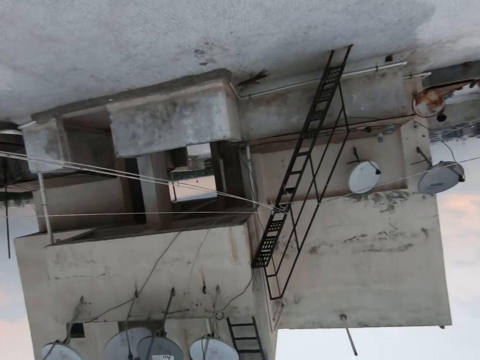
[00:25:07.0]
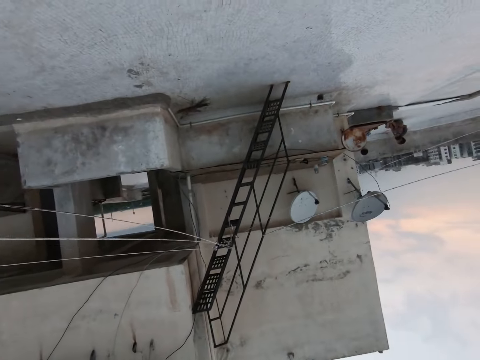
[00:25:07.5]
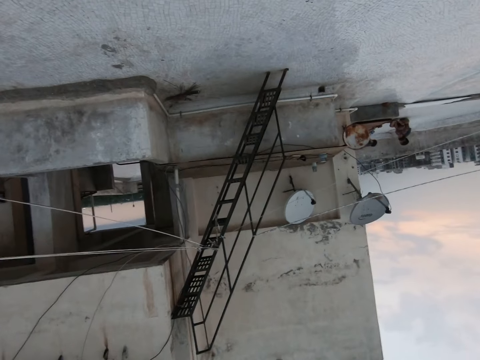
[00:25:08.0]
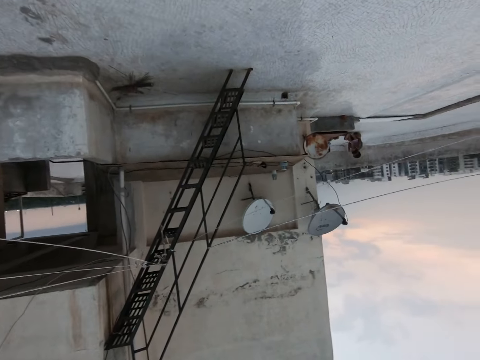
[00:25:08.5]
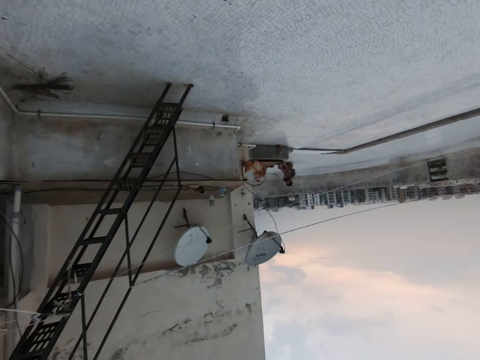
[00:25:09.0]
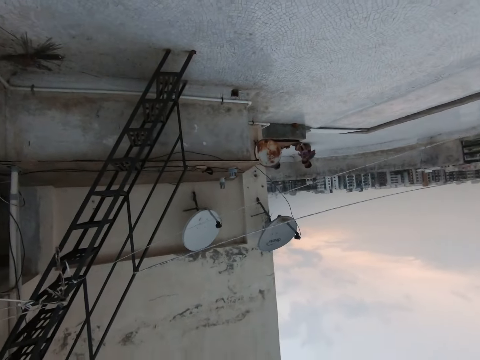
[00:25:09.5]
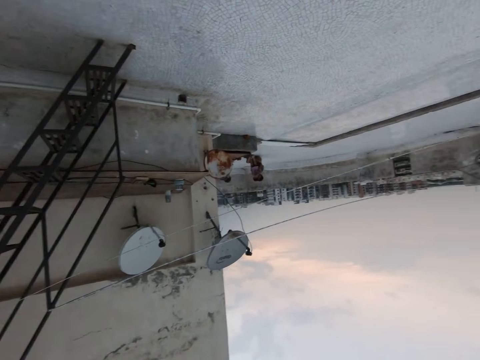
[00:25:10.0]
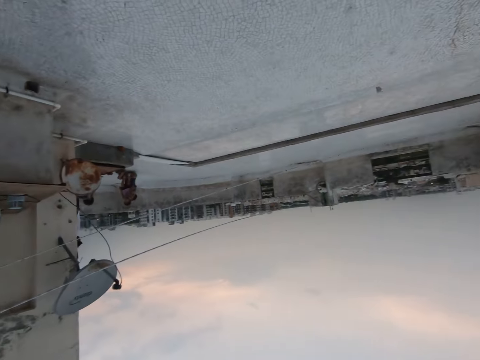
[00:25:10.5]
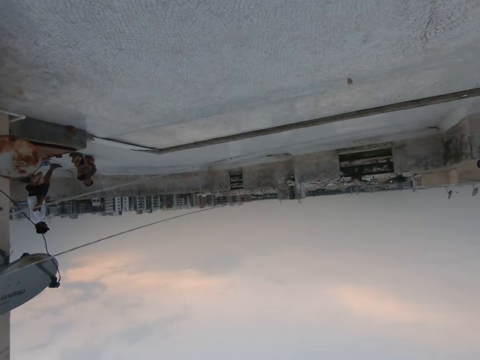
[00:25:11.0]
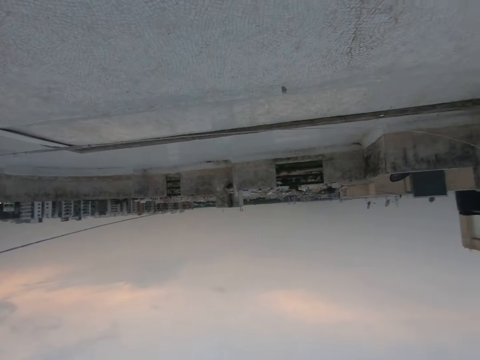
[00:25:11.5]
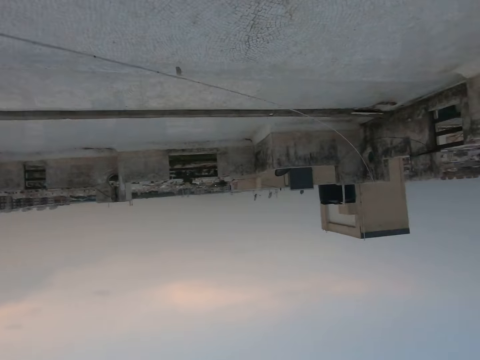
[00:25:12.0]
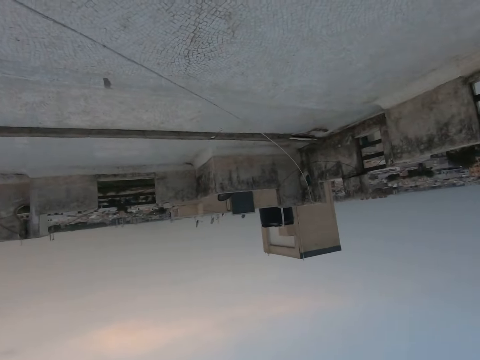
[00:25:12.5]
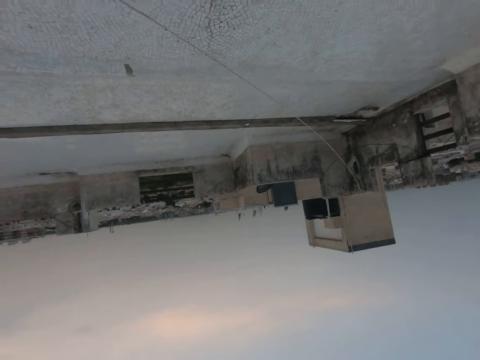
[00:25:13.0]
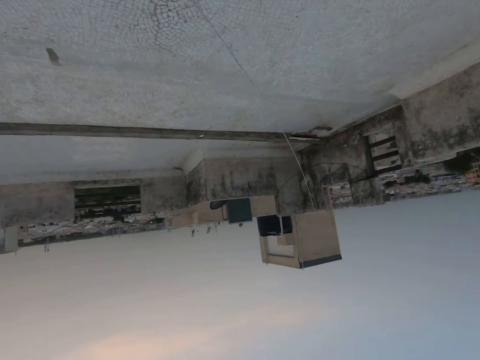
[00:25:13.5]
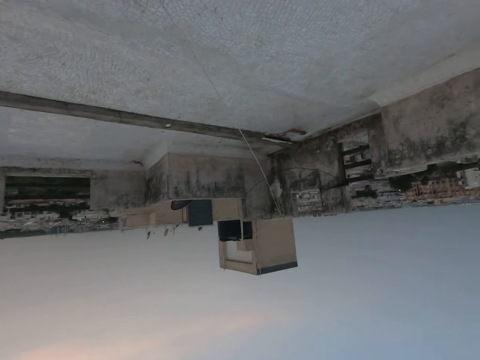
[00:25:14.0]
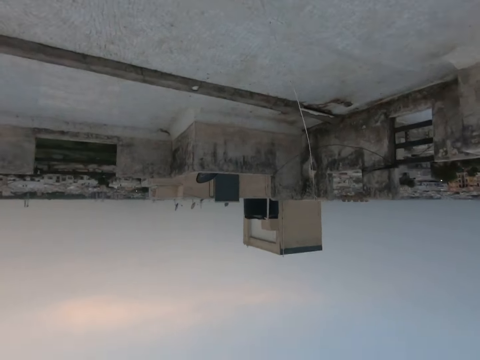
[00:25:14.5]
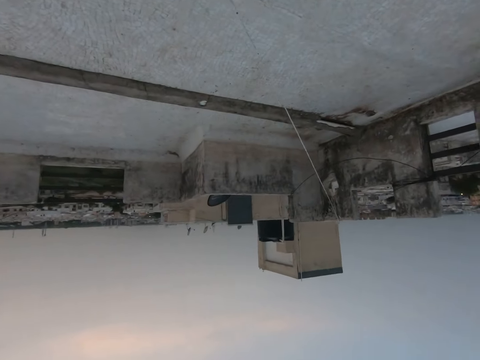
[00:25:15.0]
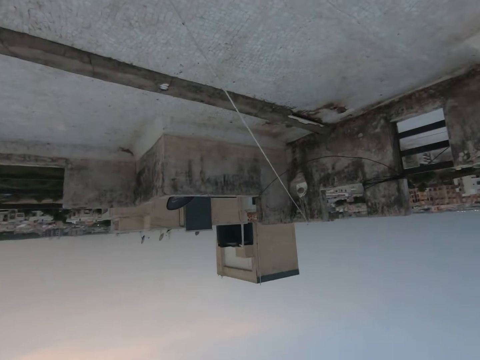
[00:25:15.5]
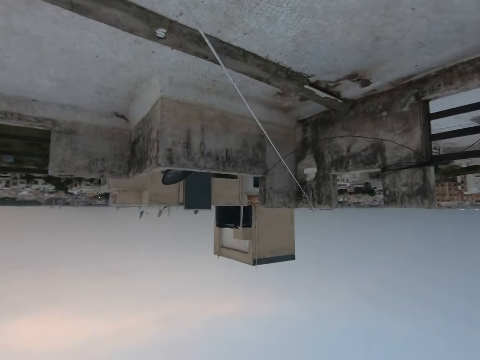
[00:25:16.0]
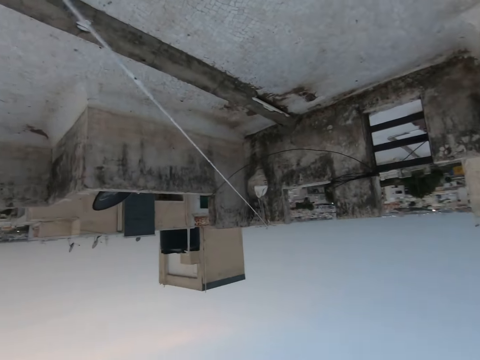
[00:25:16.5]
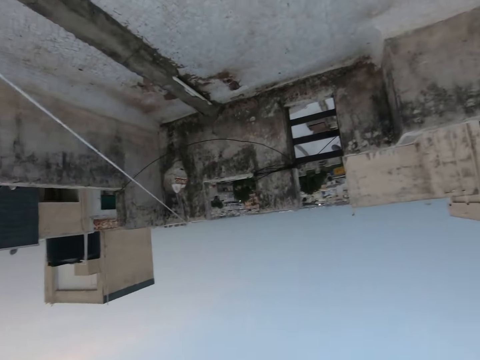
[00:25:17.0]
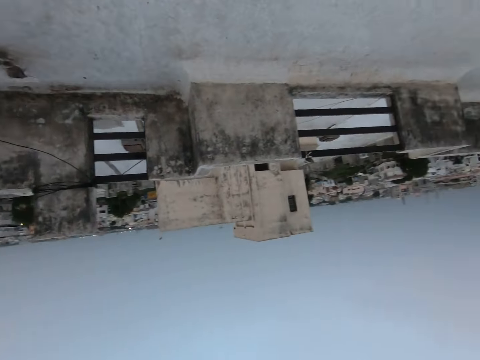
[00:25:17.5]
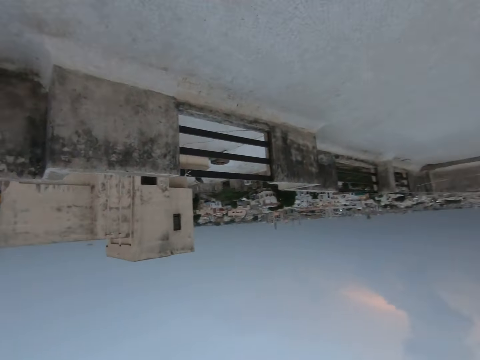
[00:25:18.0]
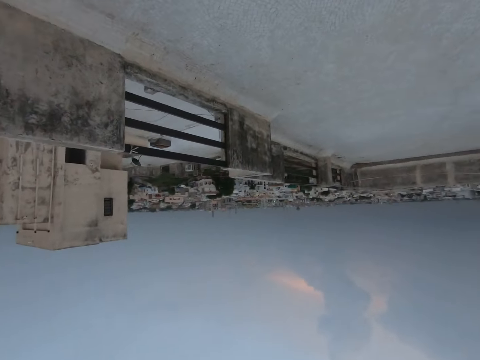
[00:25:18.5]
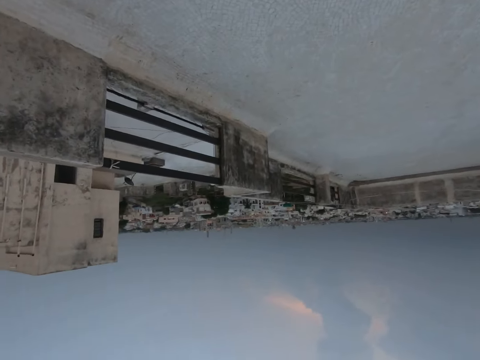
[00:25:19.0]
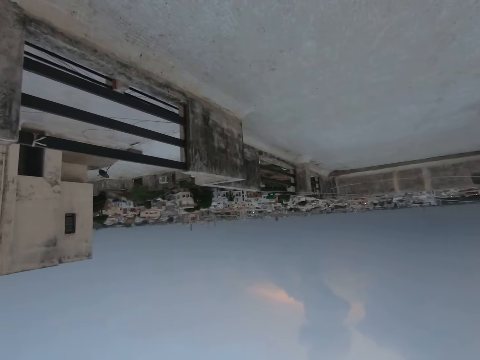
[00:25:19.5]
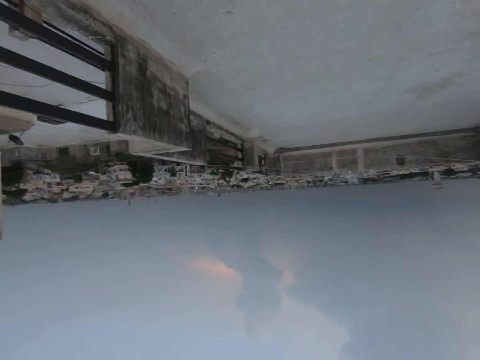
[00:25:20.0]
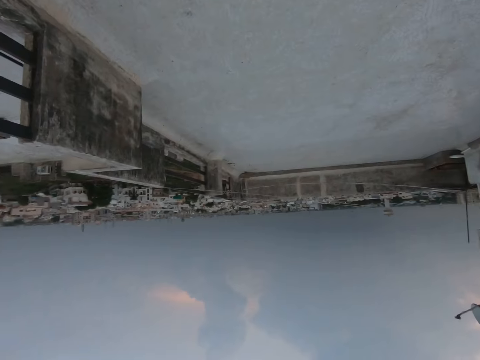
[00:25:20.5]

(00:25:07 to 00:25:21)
The camera wearer looks around. They speak on the phone. They walk outside. They speak on the phone.

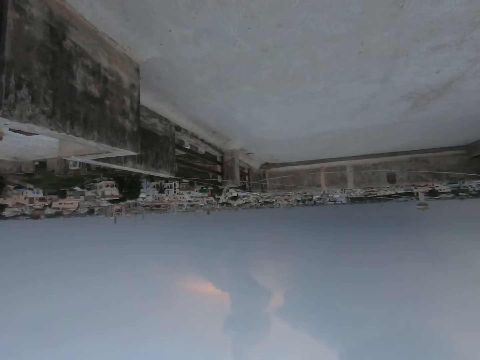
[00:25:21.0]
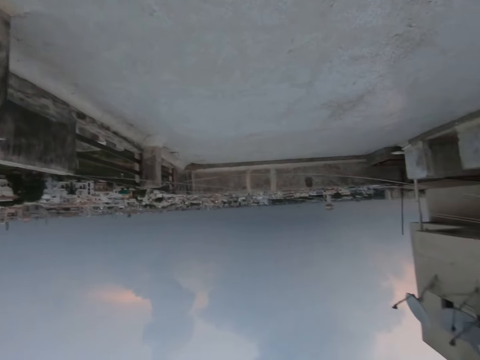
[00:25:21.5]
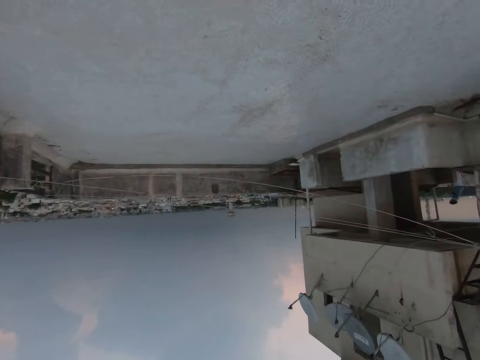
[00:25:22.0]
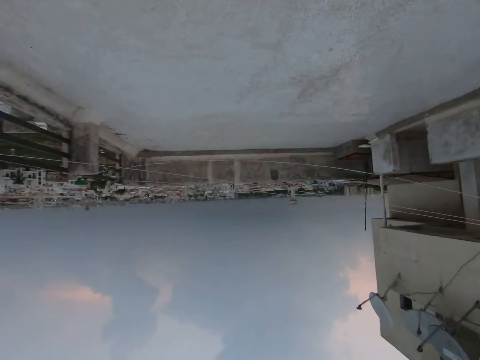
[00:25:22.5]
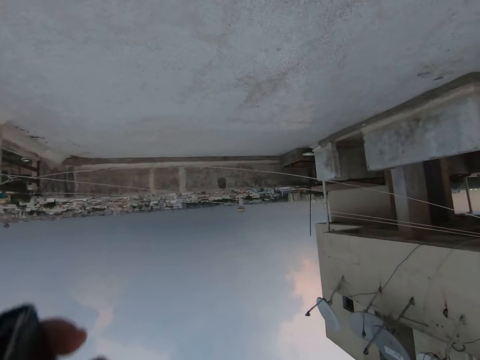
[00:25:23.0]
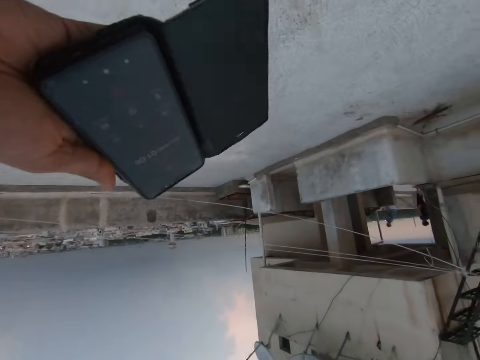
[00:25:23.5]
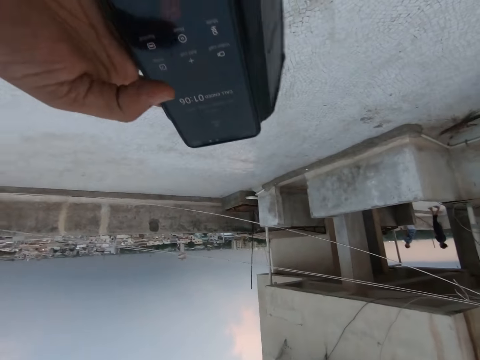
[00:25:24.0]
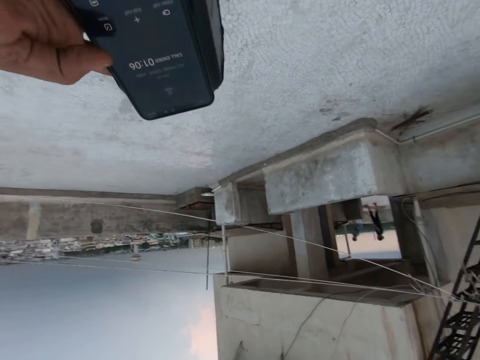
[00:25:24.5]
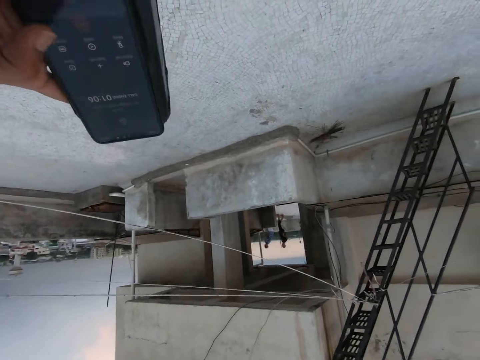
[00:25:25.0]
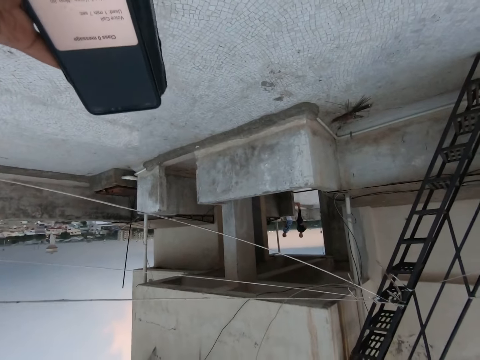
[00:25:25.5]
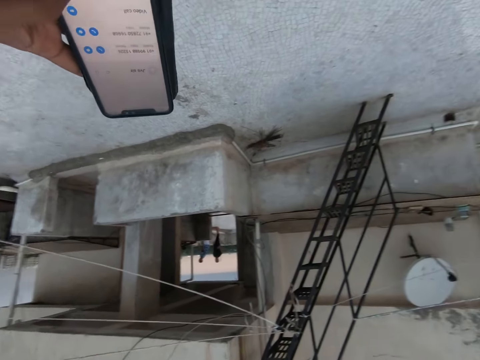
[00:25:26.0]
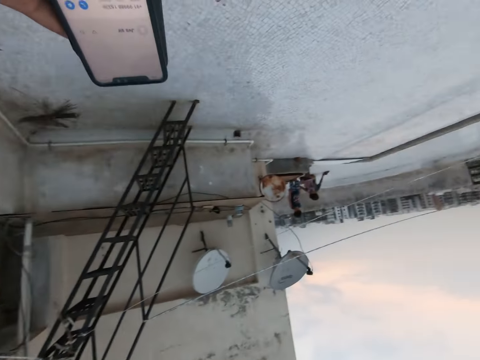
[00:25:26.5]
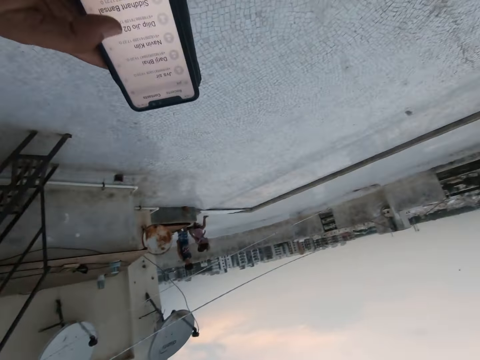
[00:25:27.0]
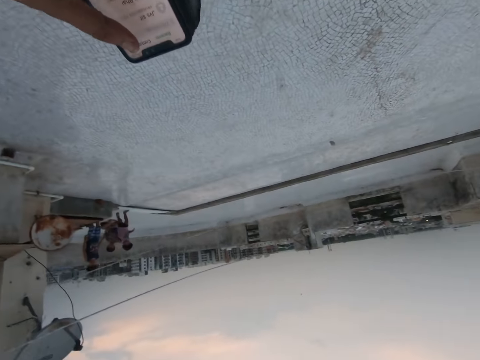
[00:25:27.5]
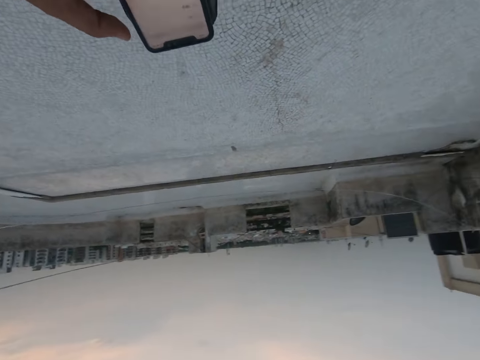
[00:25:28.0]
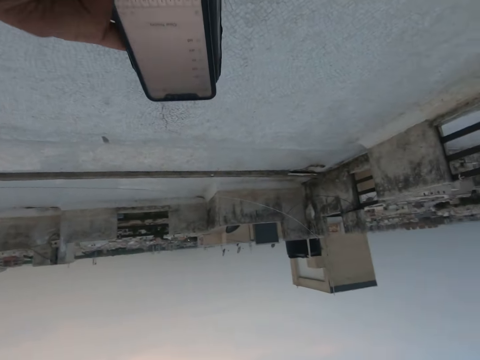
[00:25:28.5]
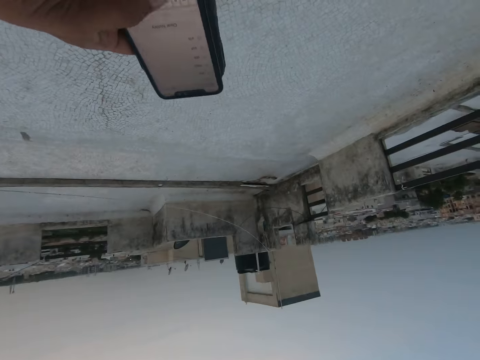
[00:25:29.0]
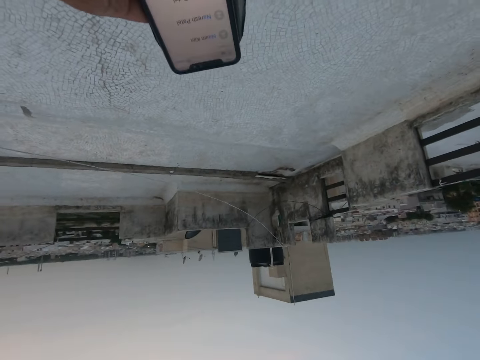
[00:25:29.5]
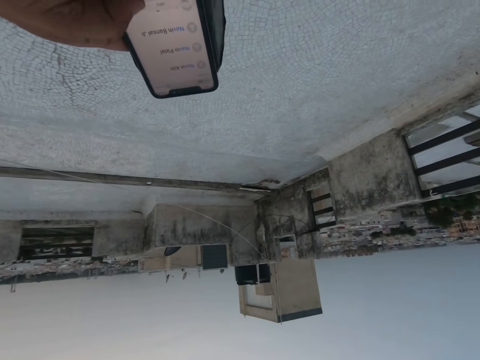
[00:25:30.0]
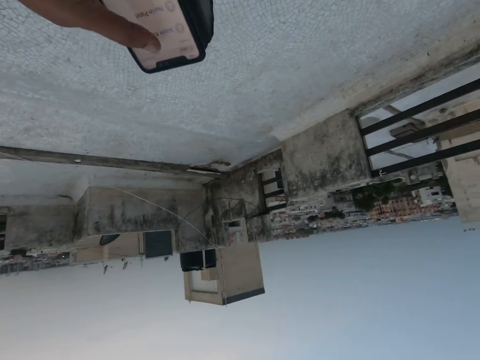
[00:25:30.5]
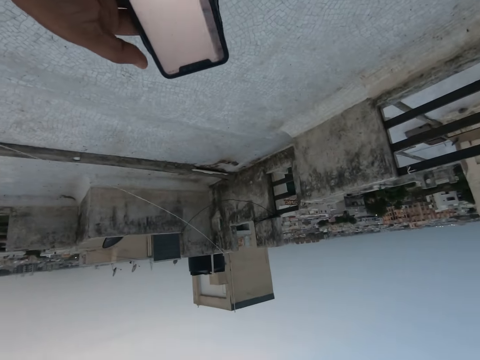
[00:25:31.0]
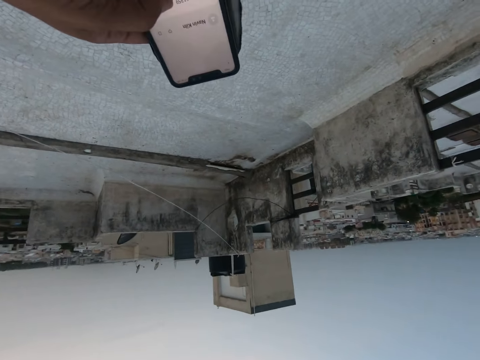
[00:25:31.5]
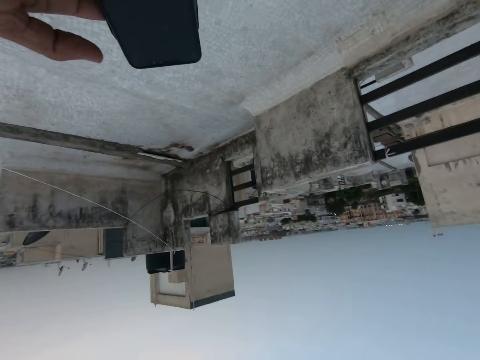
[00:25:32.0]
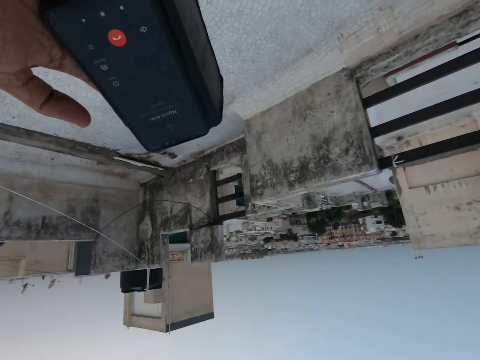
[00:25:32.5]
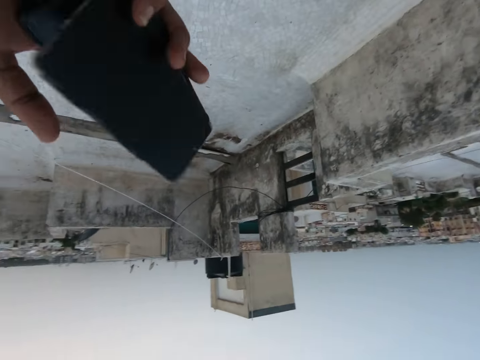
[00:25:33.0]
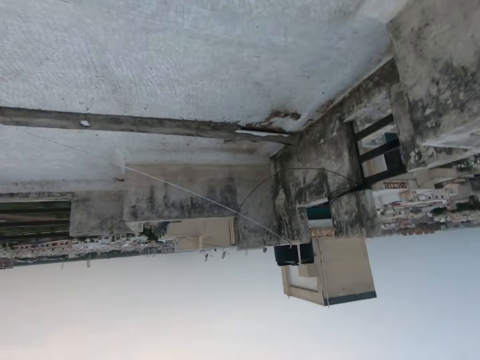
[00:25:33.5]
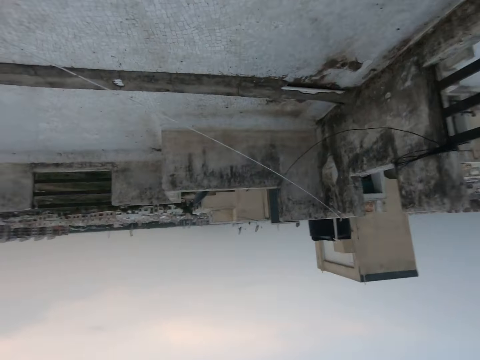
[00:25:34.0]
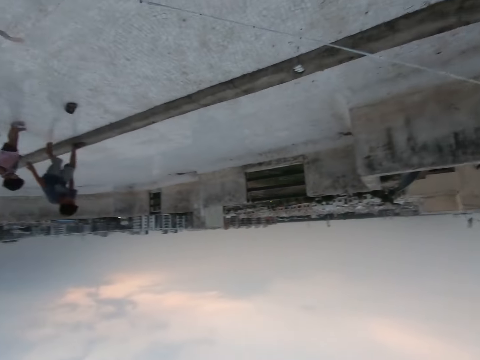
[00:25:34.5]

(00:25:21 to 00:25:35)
The camera wearer moves a hand. He holds the phone in his right hand. He looks at the phone. He presses the phone with his right hand. He uses the phone. He moves a hand.
